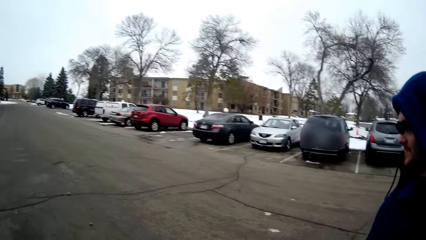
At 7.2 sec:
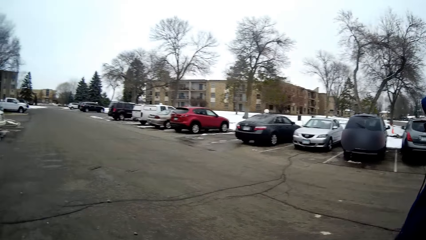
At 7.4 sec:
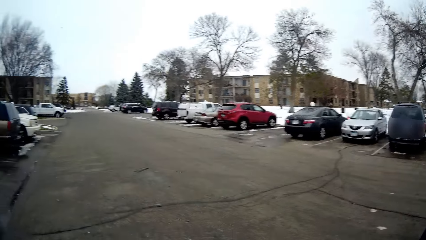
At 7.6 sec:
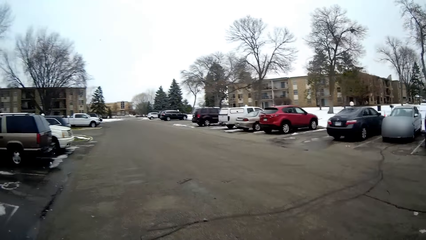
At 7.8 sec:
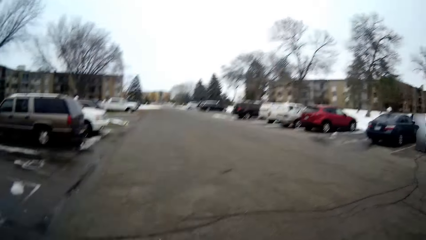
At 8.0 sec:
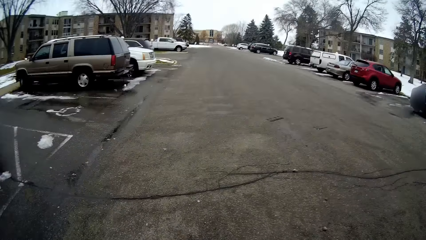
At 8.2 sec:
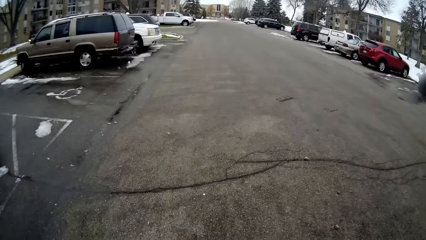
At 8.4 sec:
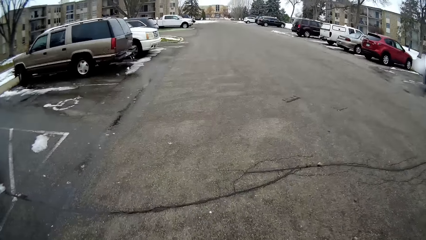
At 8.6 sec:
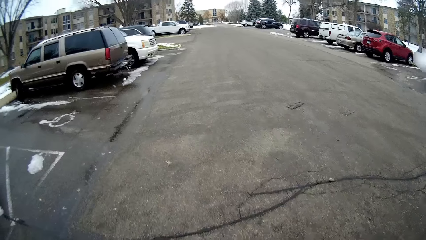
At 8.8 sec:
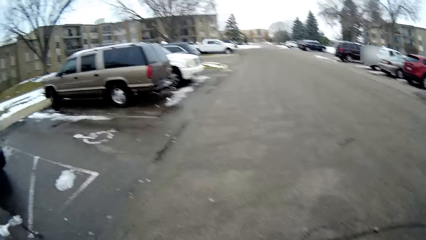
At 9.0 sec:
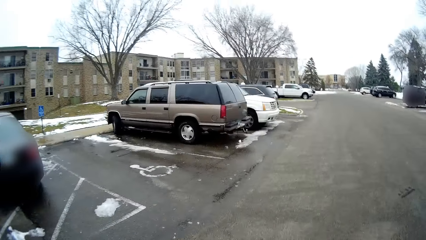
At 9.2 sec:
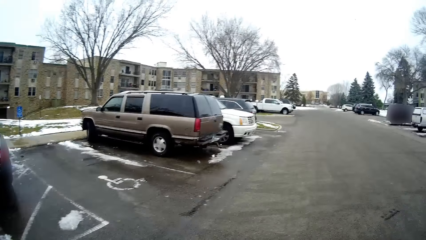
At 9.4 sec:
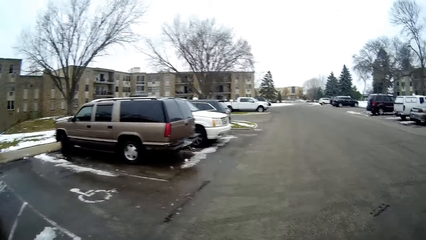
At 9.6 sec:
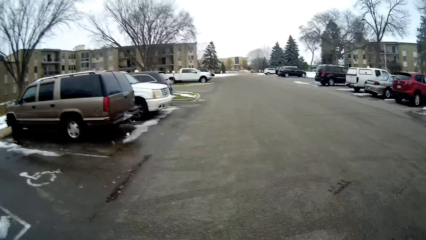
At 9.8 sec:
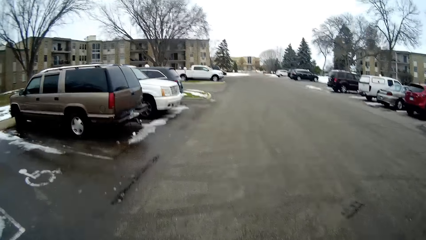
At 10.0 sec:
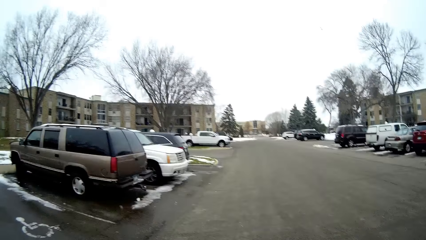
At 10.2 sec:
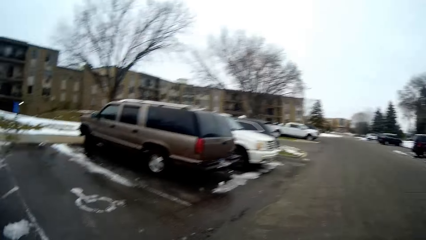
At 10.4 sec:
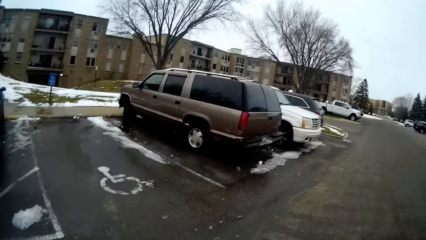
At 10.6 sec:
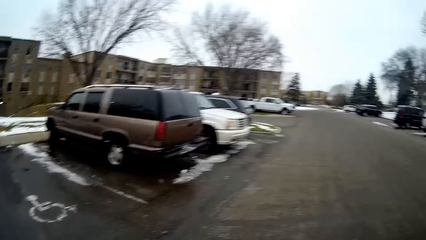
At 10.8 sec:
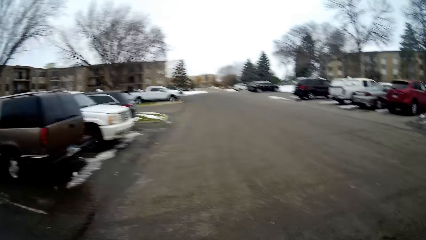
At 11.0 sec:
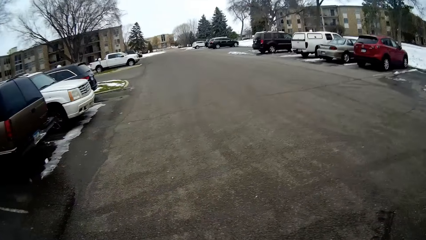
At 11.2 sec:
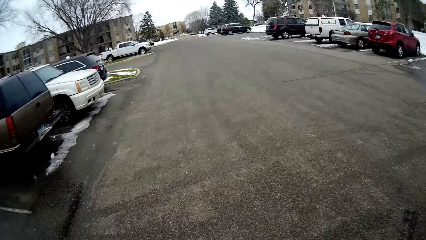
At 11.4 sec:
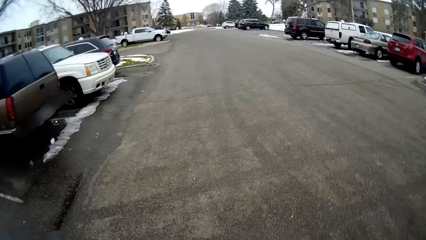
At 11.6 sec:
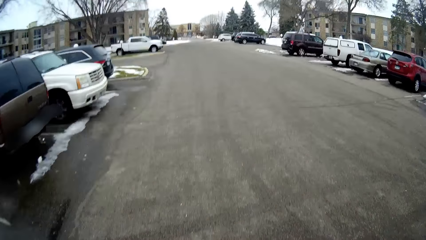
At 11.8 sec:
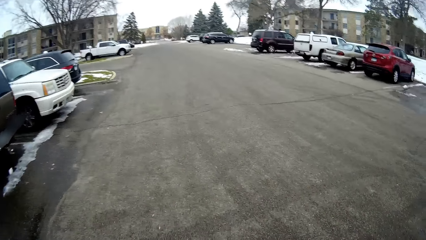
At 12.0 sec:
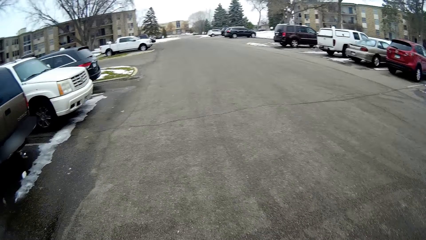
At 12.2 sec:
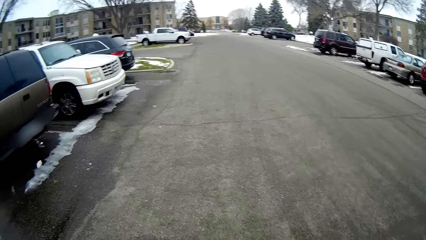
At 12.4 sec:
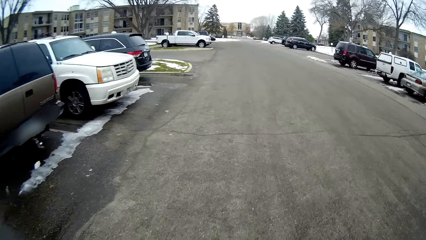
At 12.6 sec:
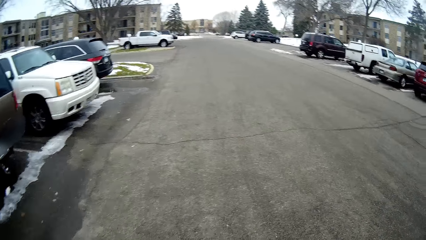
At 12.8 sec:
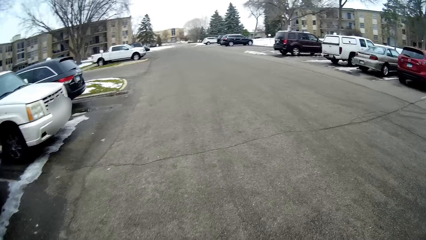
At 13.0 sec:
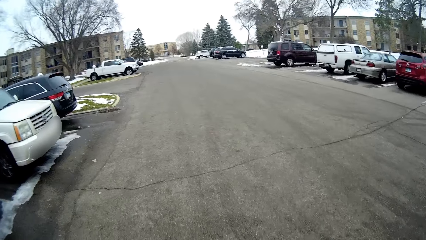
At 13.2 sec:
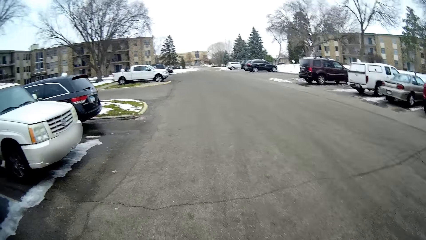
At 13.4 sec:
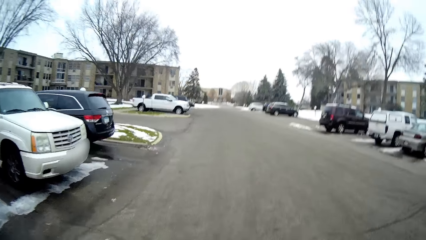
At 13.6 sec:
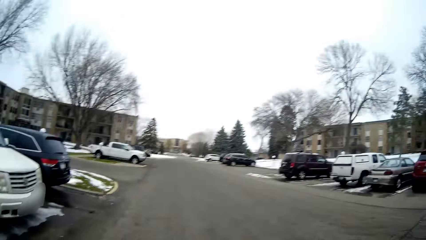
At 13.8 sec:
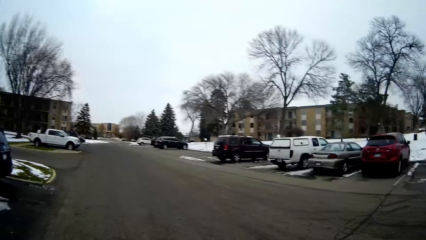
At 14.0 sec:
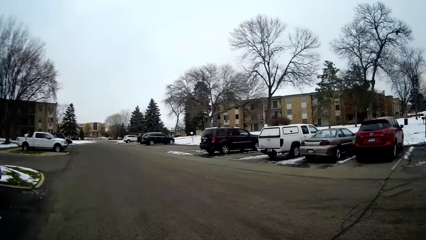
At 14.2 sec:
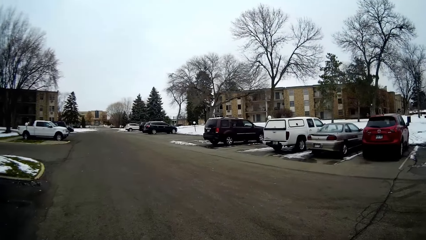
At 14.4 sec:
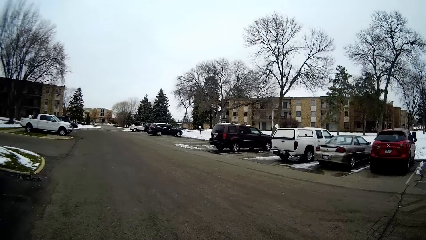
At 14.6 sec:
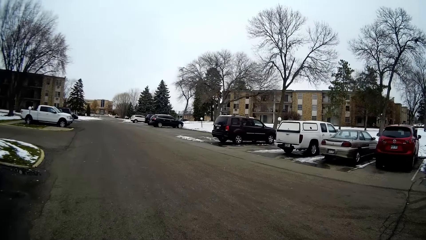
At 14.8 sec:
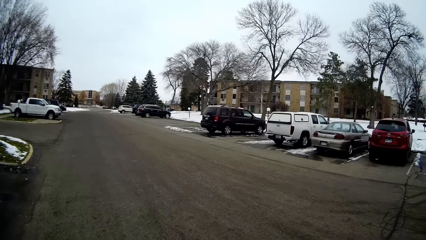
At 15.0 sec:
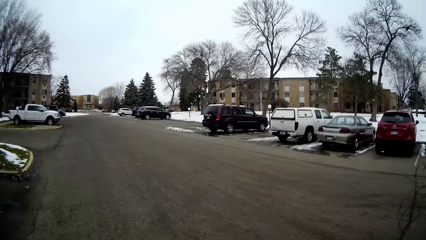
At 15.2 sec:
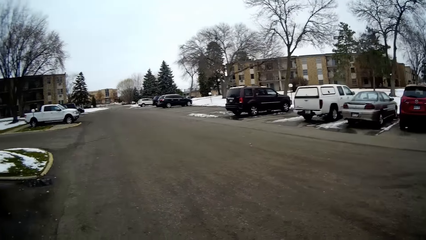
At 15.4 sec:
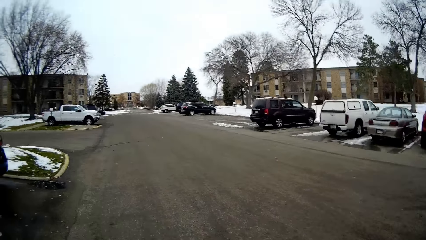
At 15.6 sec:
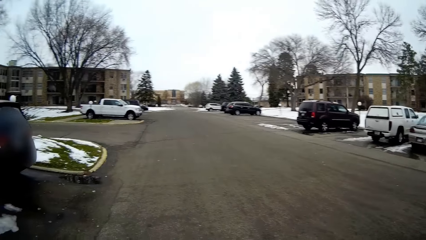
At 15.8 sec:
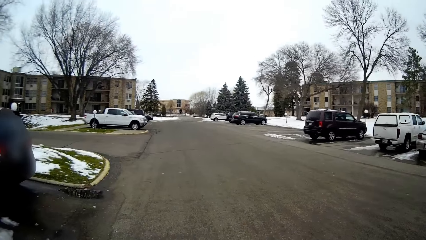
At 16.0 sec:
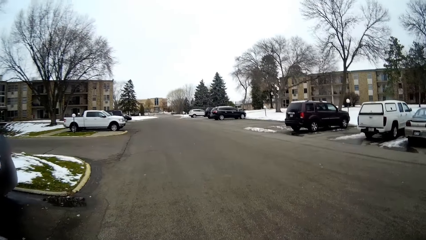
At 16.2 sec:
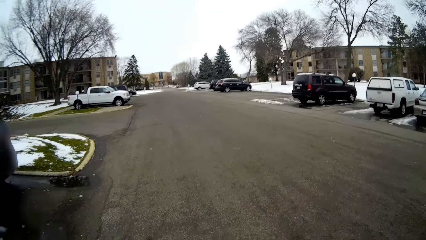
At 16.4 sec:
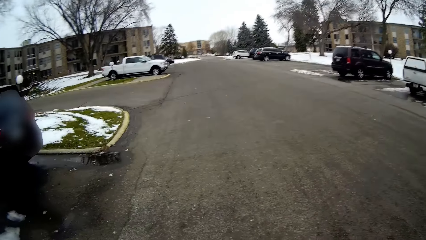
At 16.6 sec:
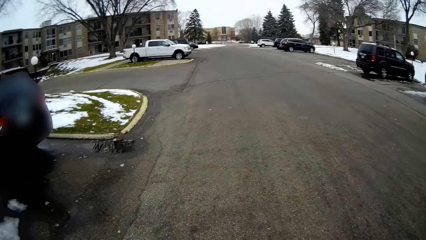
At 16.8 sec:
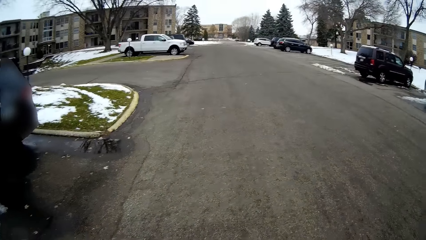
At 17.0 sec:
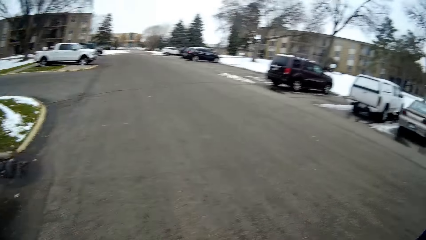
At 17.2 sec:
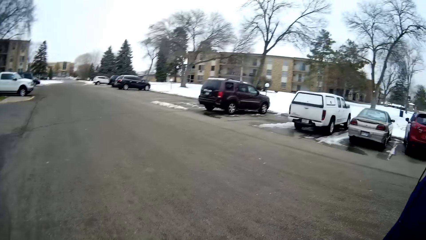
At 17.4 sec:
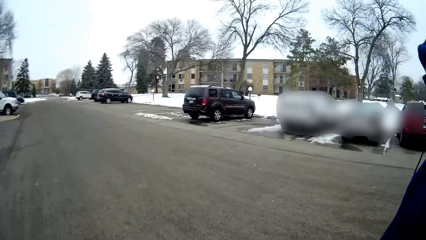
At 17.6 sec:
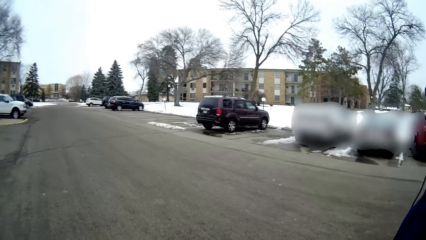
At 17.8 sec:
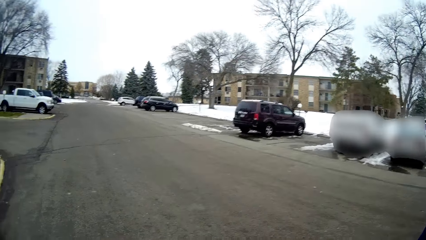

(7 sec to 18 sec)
A man walks on the road. The camera wearer talks with the man.

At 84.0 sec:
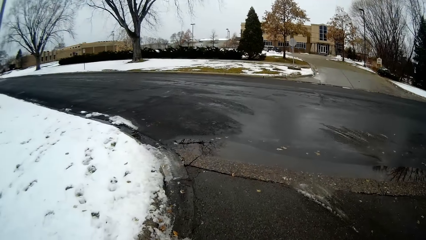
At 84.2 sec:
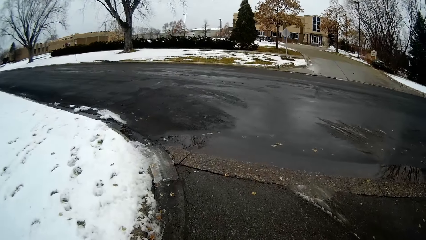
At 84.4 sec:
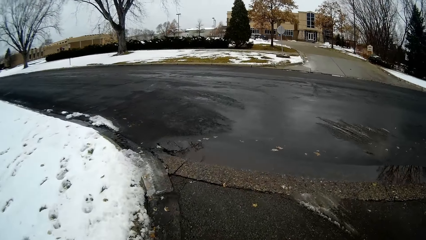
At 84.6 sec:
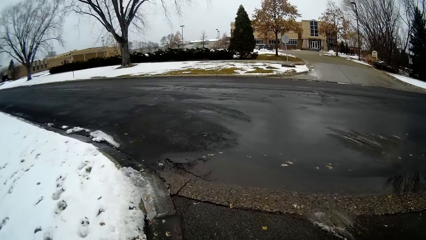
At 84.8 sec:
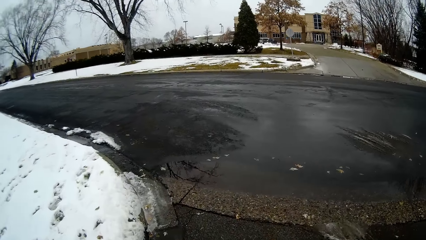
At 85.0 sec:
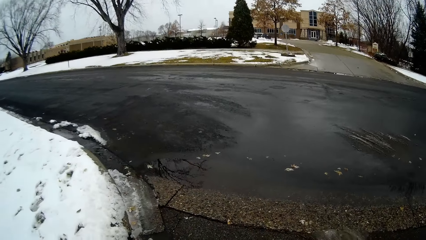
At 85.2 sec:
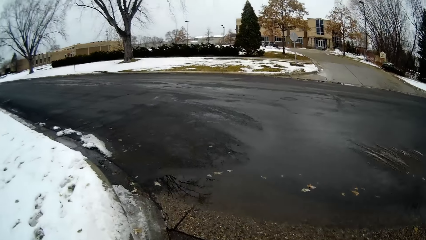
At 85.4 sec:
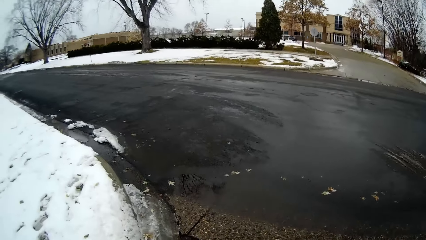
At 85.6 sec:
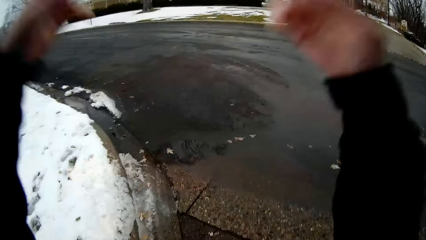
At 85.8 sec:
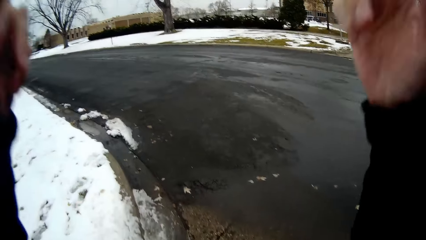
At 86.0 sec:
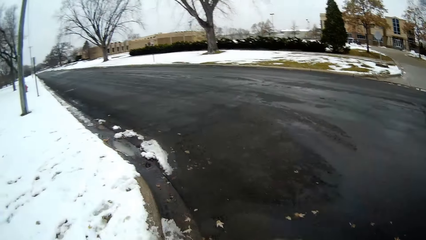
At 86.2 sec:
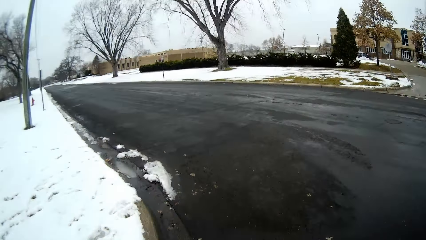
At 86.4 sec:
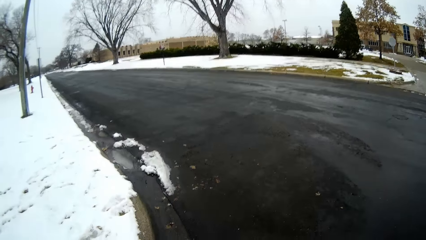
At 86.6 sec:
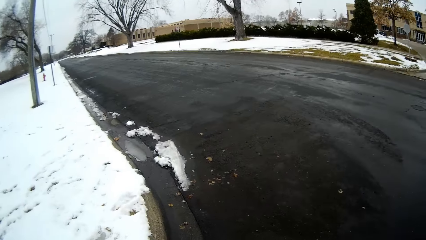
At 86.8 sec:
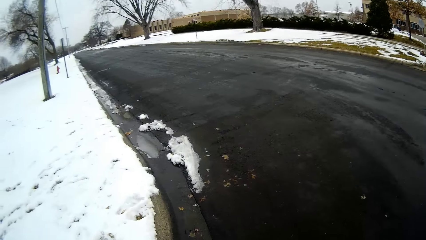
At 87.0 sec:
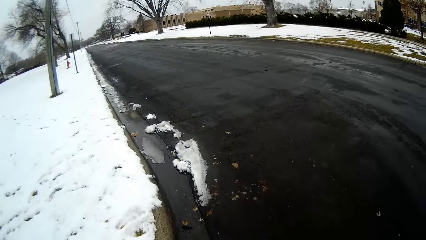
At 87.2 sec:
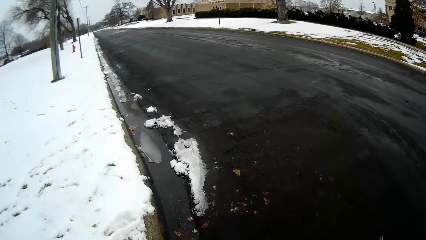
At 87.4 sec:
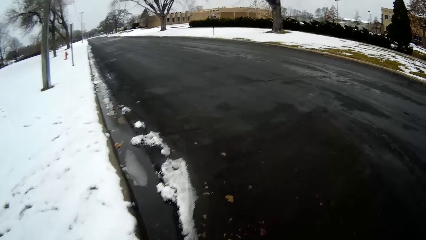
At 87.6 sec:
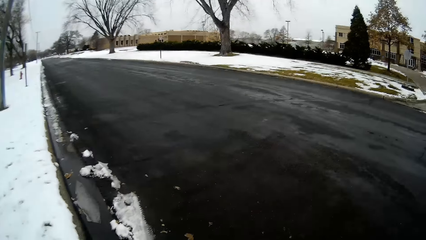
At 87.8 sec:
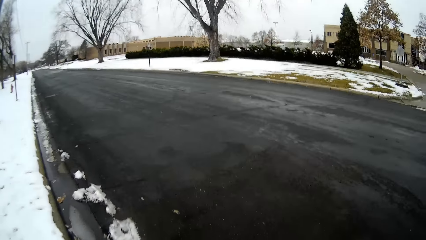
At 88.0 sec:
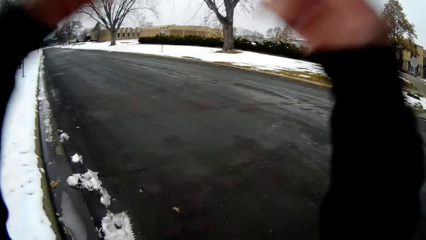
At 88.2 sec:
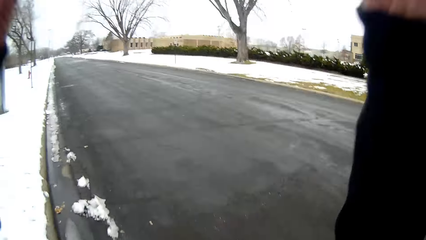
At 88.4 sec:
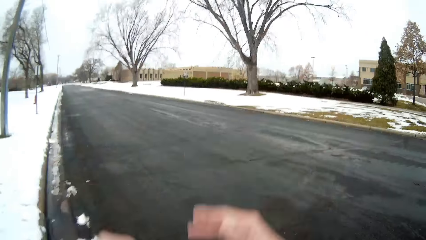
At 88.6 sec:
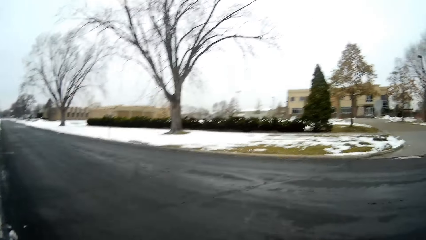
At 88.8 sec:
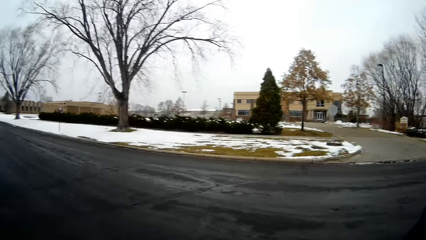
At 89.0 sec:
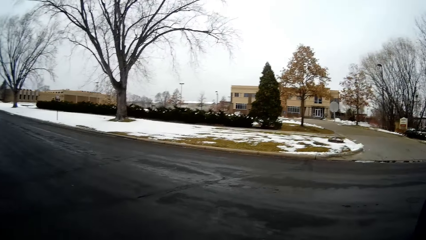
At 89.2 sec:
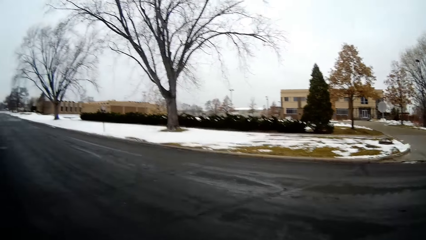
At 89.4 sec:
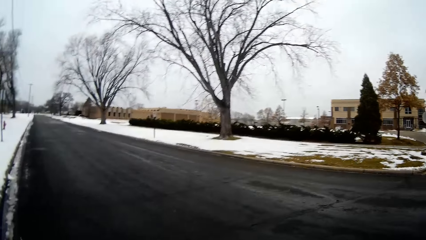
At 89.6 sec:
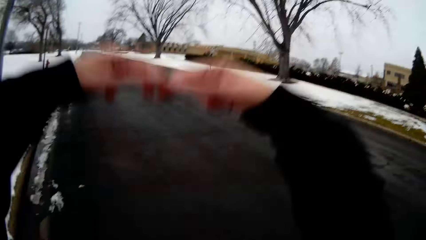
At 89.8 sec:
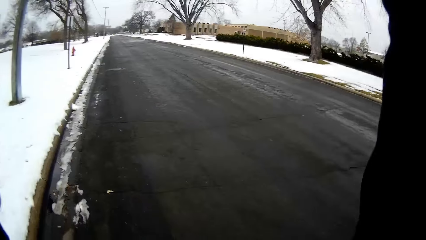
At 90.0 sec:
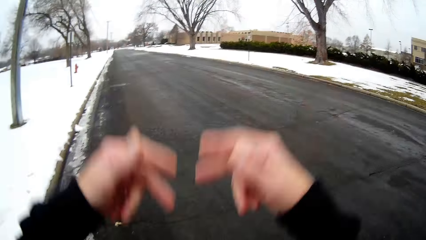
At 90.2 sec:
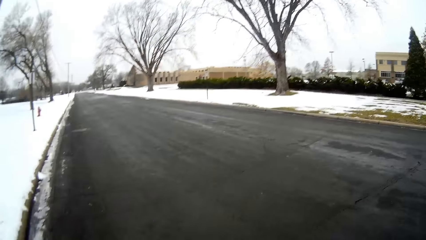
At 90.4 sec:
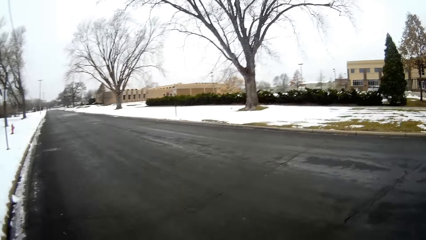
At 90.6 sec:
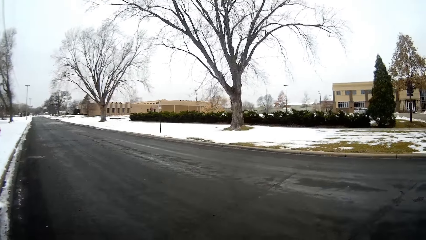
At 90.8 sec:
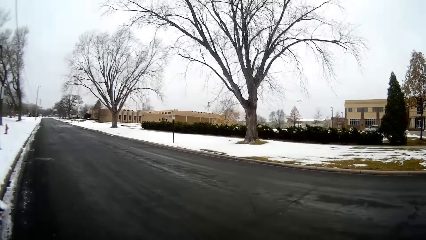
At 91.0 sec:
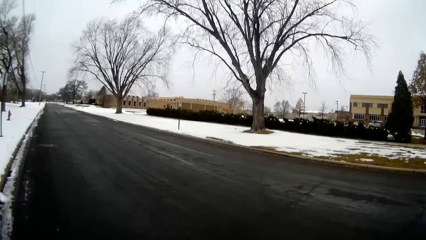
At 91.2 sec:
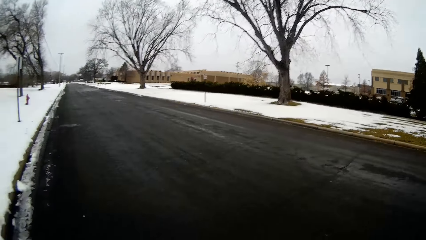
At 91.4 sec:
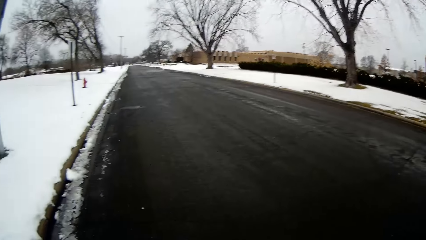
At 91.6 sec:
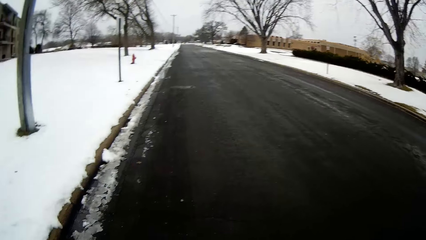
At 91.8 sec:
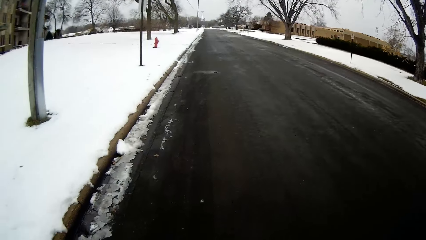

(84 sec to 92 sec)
The camera wearer lifts his hands.
